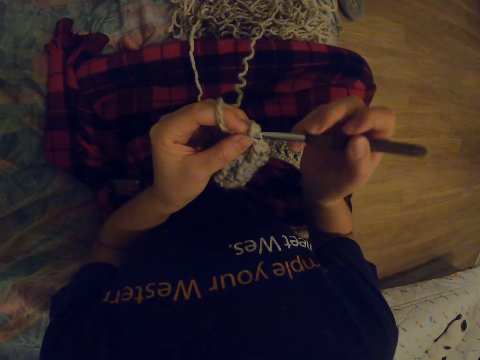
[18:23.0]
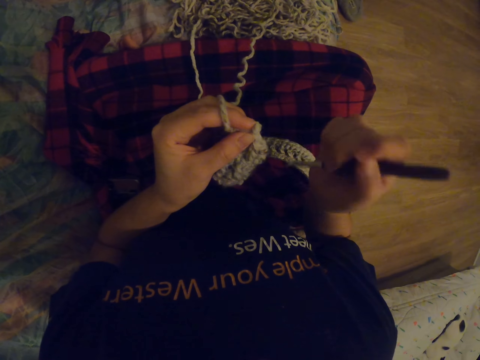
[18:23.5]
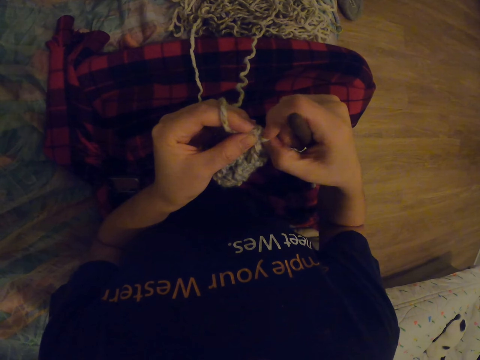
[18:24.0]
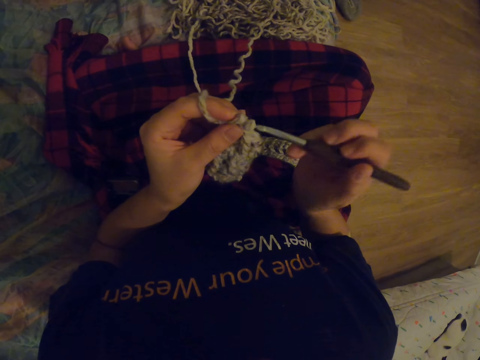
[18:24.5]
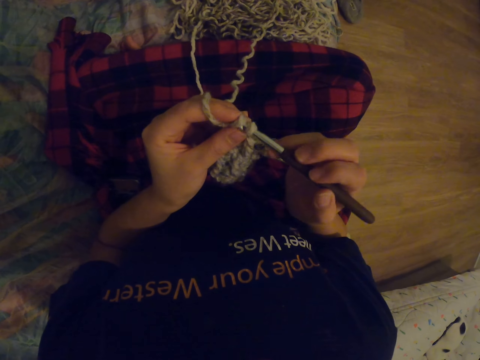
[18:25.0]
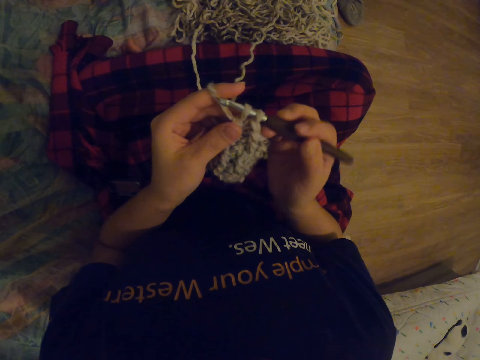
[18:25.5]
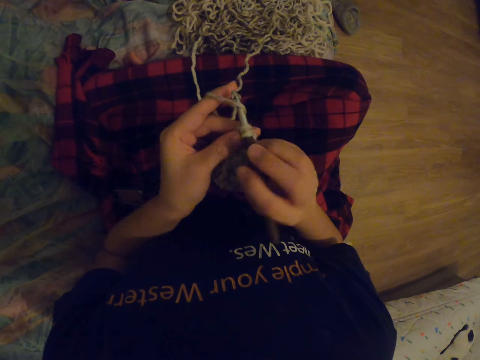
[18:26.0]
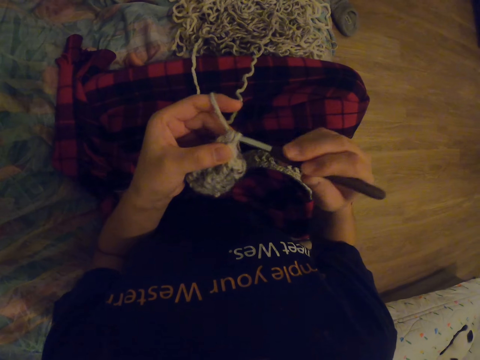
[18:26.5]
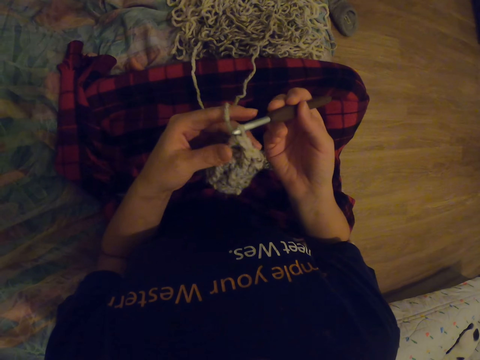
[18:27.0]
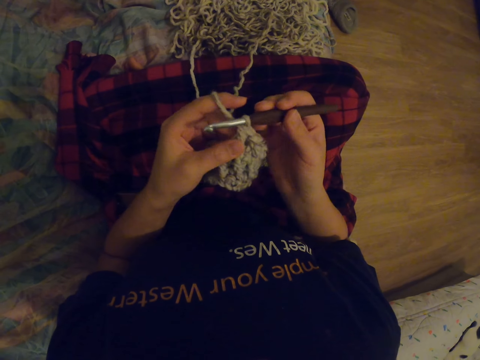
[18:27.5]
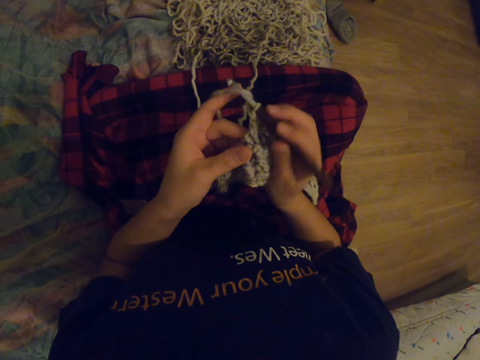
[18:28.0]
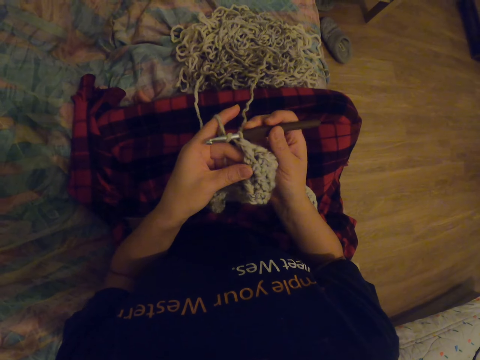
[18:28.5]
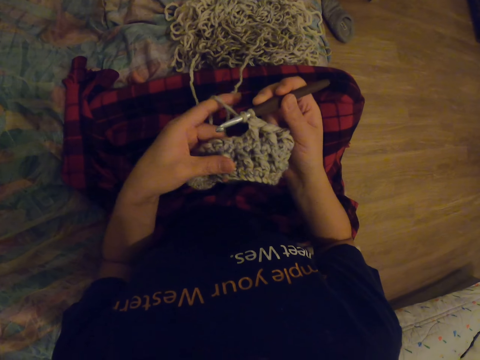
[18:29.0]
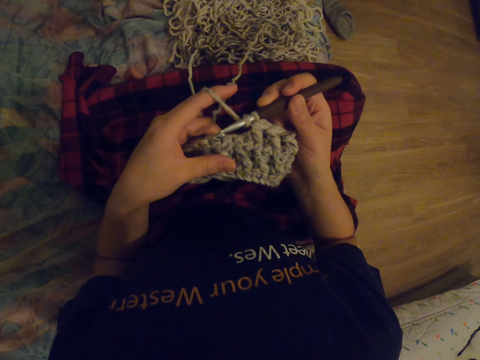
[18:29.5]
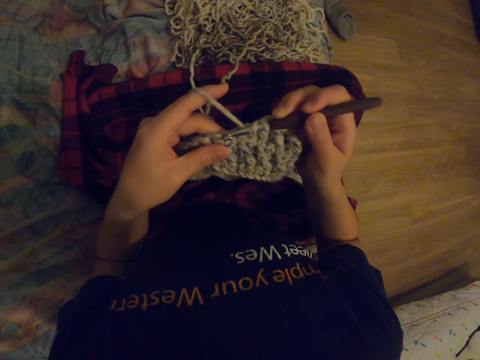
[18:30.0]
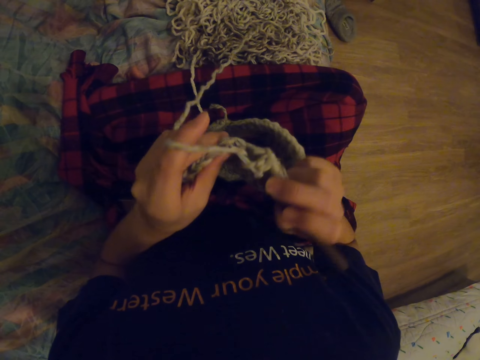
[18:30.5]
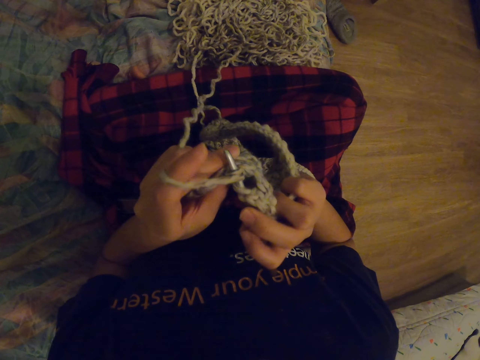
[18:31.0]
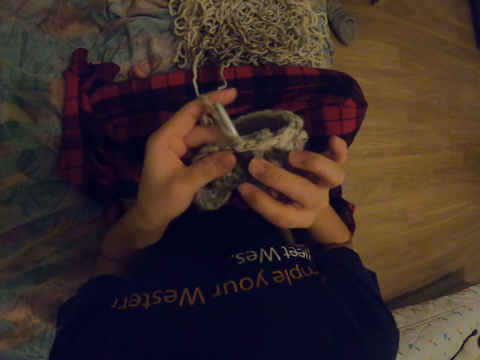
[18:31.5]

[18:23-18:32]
The camera wearer touches the yarn. They crochet the yarn with a crochet hook.

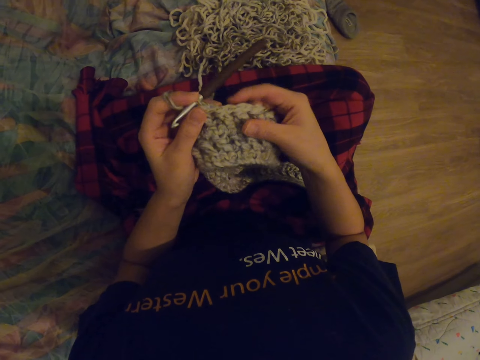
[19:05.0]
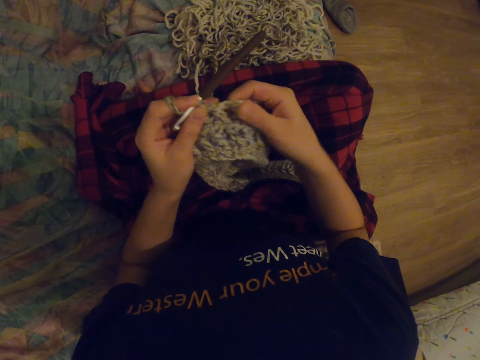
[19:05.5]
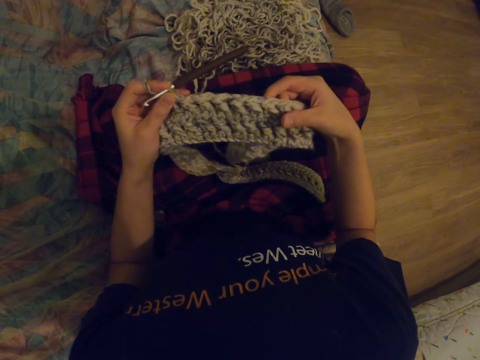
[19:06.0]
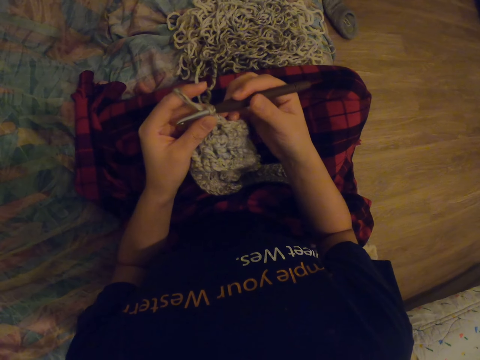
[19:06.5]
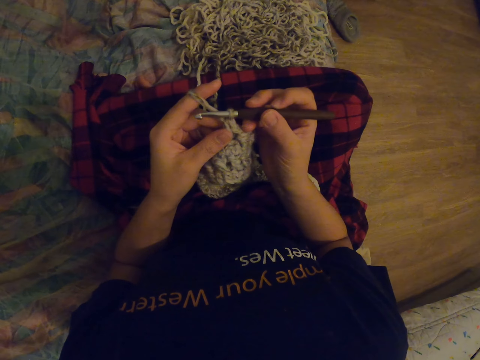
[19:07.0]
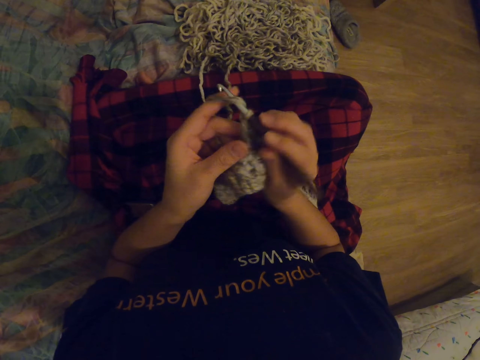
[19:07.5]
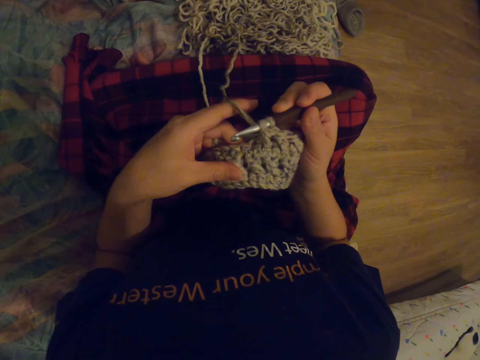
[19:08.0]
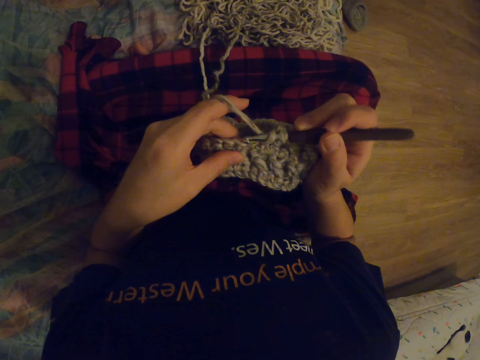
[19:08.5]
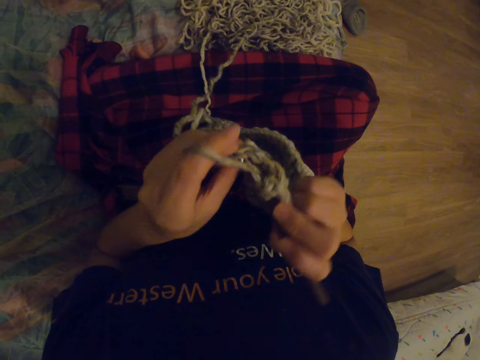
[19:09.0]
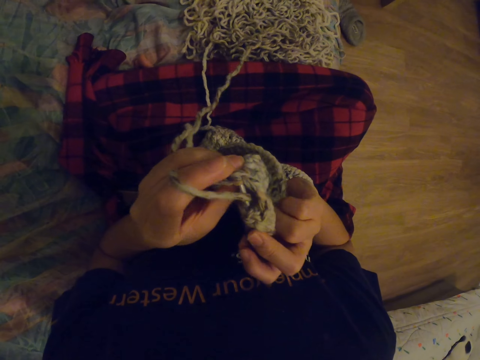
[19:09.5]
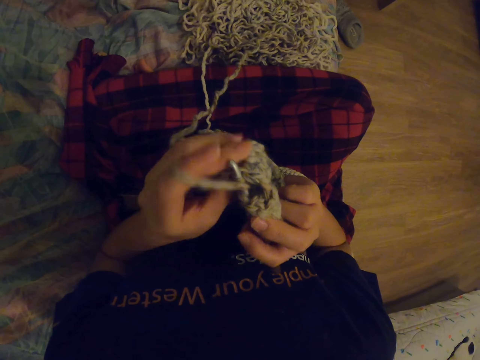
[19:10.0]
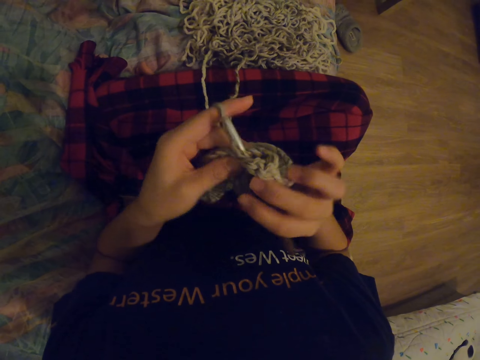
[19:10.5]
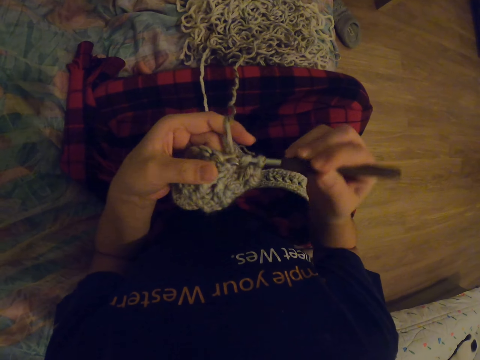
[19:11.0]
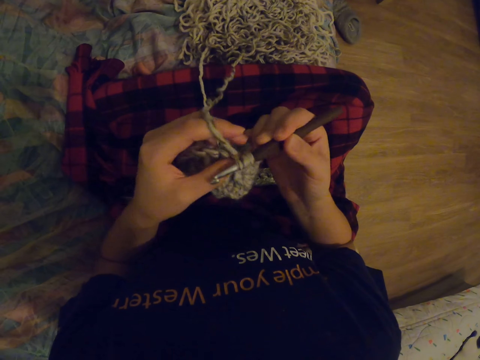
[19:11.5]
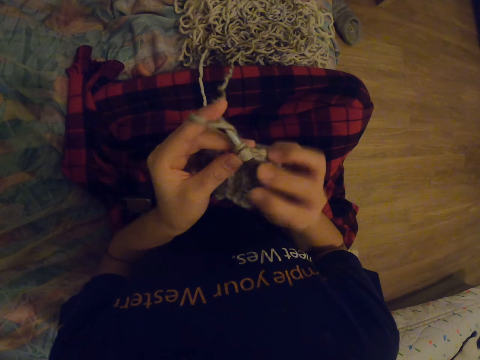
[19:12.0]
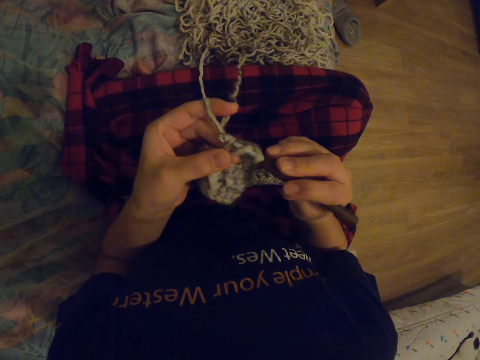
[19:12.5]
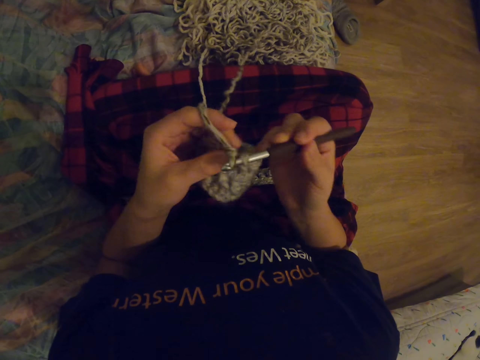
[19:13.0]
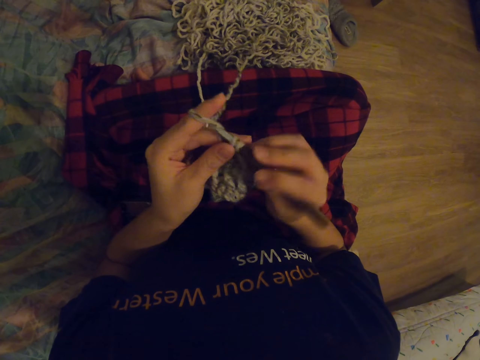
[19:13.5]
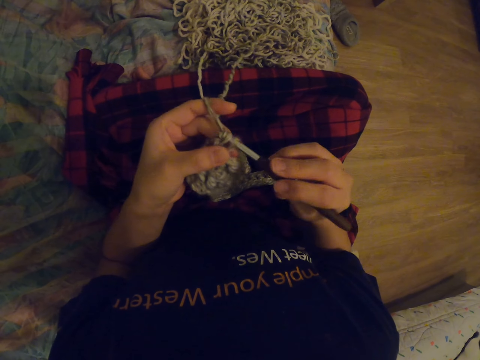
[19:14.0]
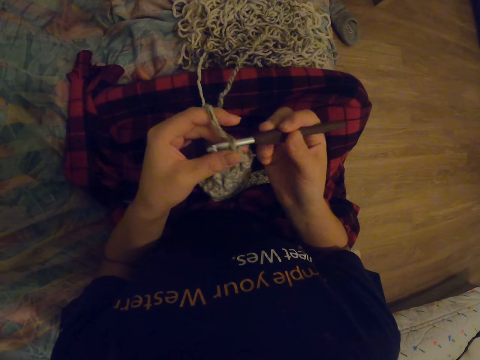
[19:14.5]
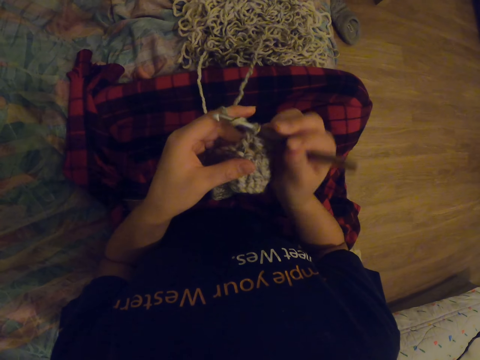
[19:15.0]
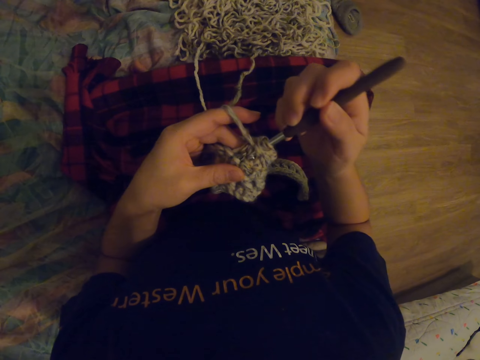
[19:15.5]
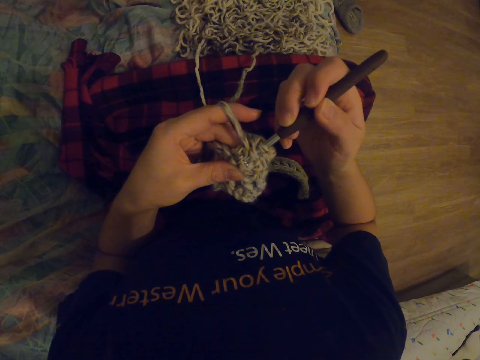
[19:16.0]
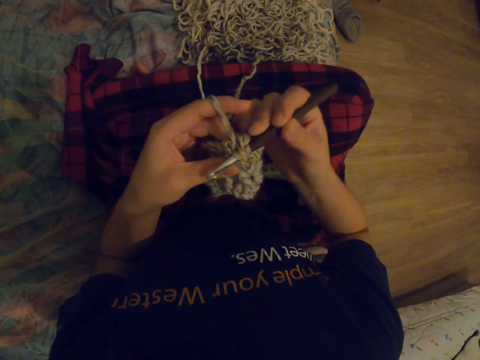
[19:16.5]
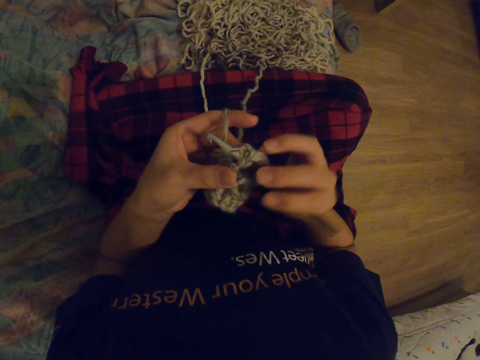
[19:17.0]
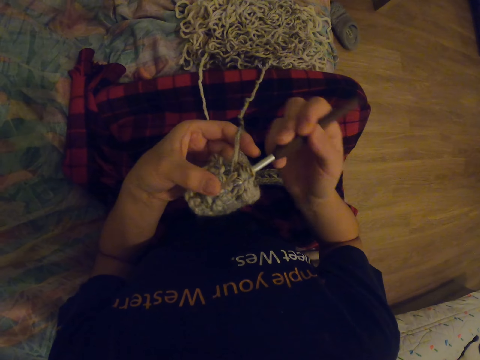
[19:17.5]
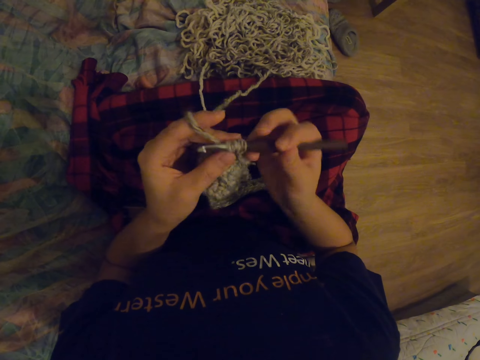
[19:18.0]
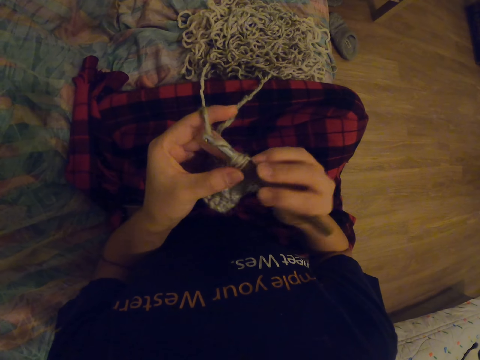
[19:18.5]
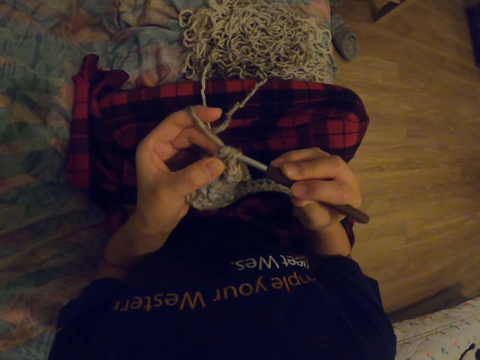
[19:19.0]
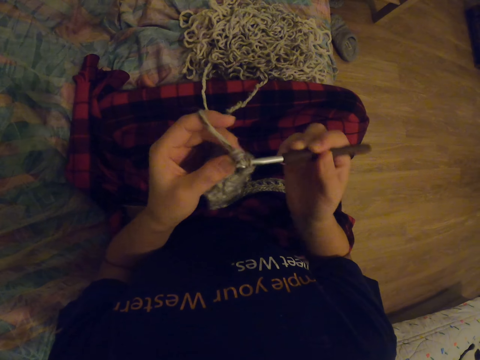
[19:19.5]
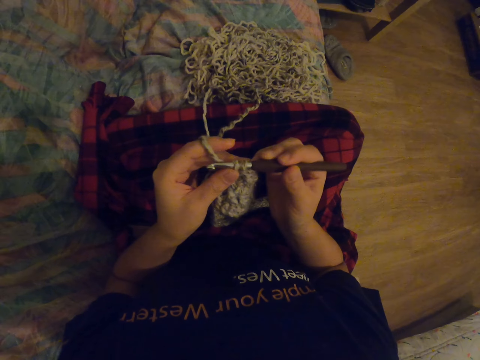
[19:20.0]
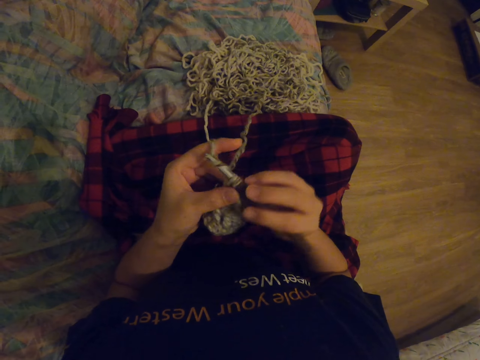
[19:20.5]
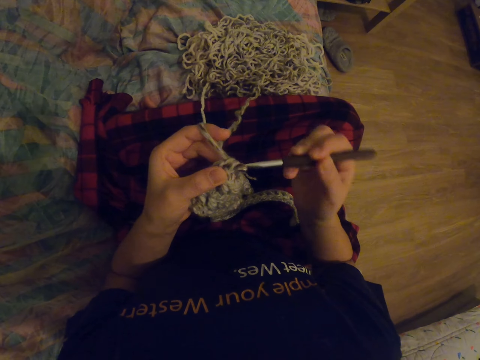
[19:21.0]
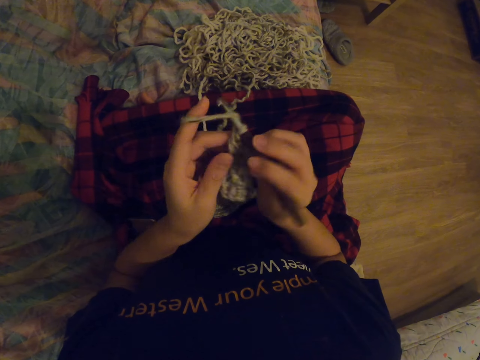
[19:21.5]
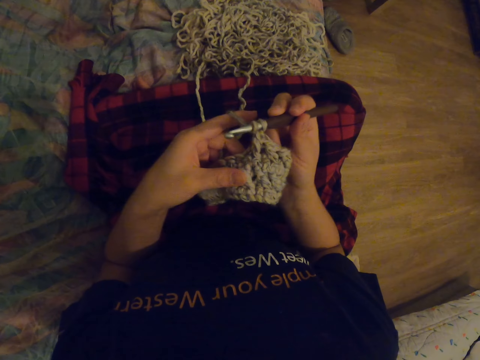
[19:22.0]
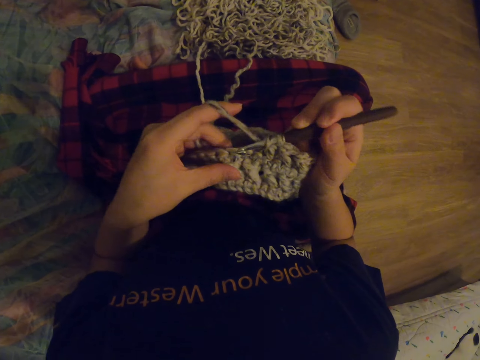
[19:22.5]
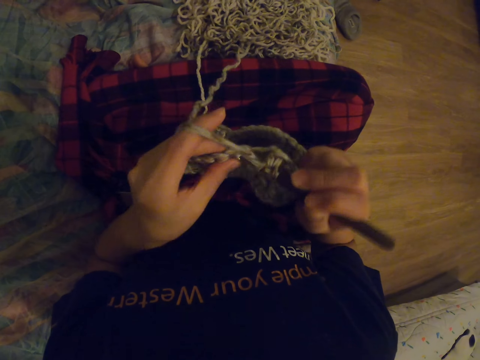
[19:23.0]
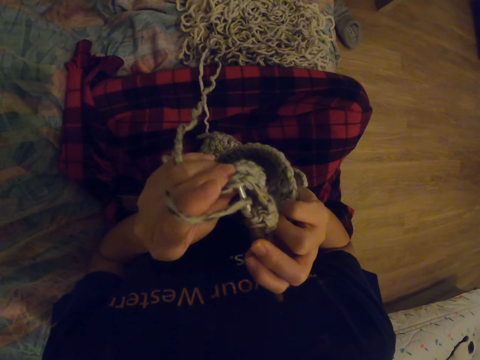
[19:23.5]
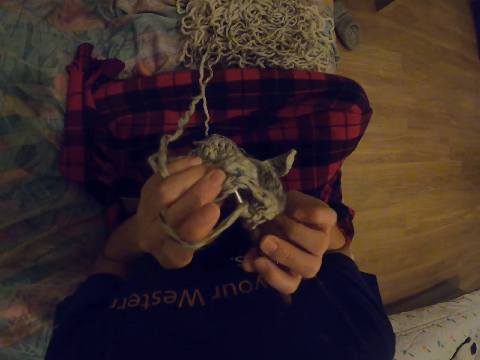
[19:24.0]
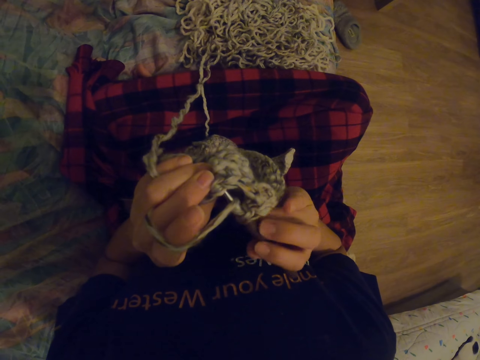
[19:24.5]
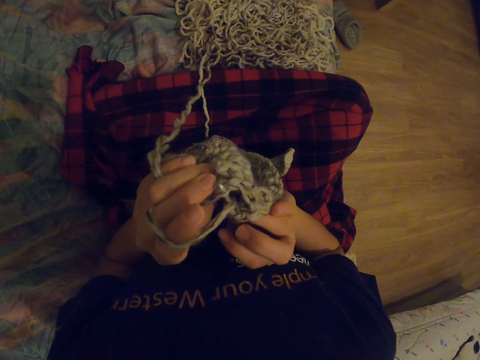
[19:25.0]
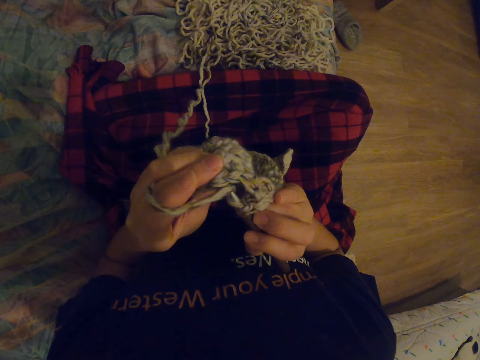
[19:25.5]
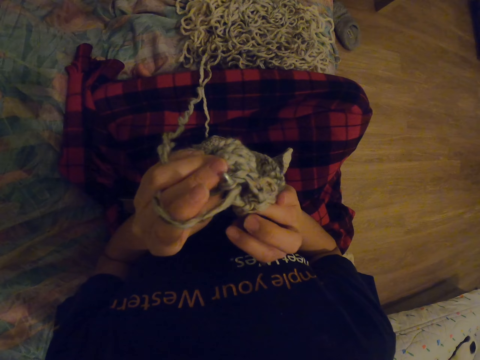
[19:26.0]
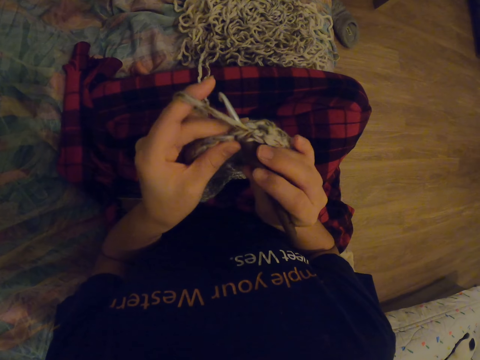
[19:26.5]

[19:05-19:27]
The camera wearer stretches the crocheted yarn. They crochet the yarn with a crochet hook. They turn the crocheted yarn.
